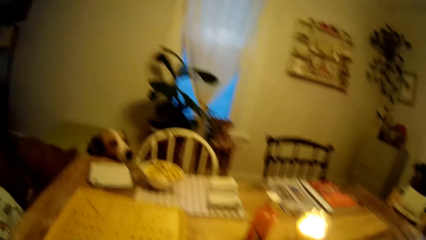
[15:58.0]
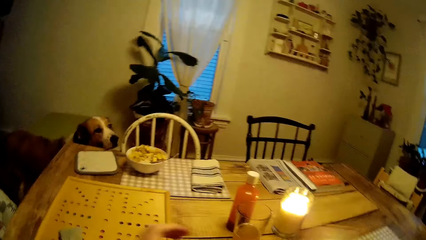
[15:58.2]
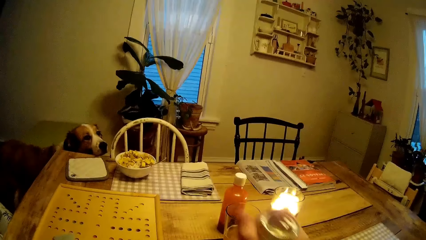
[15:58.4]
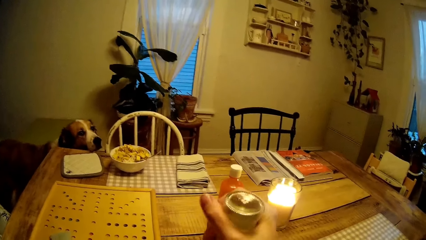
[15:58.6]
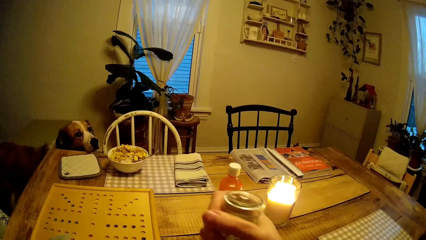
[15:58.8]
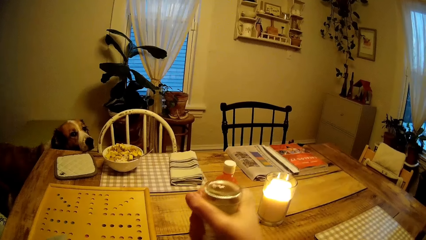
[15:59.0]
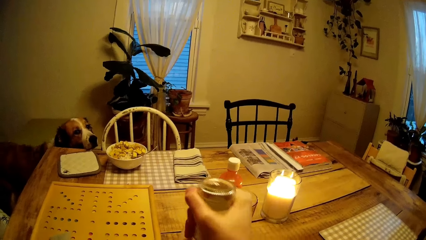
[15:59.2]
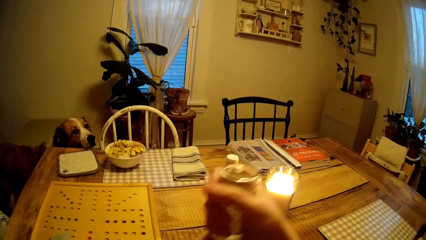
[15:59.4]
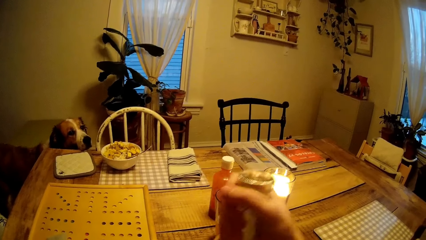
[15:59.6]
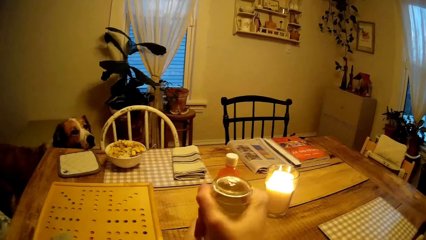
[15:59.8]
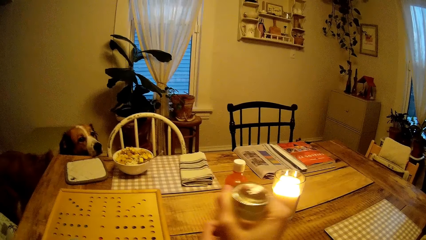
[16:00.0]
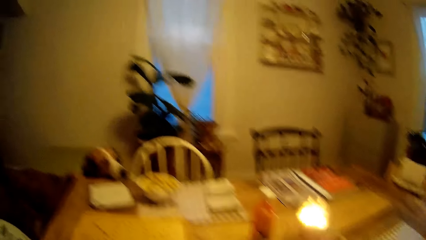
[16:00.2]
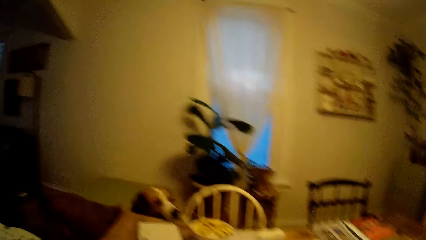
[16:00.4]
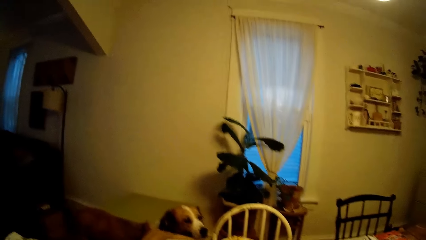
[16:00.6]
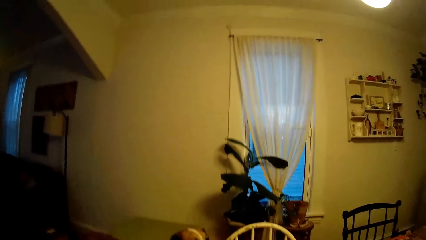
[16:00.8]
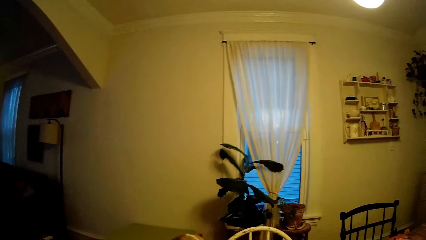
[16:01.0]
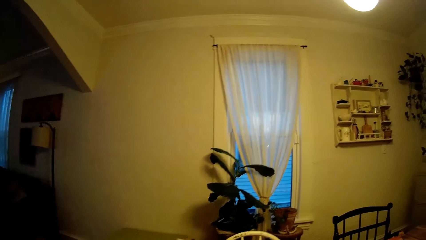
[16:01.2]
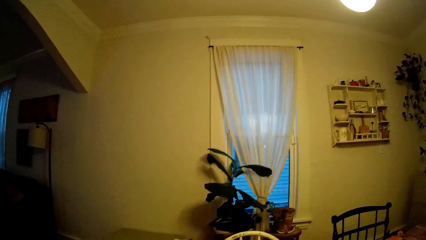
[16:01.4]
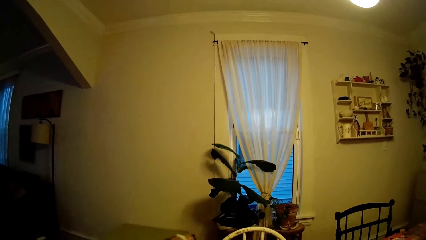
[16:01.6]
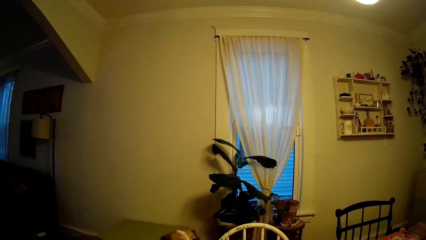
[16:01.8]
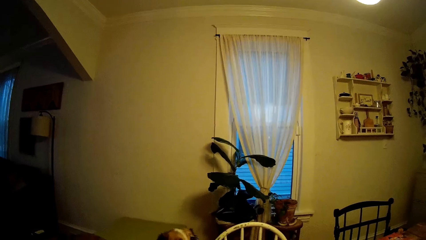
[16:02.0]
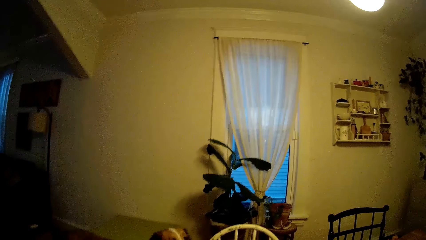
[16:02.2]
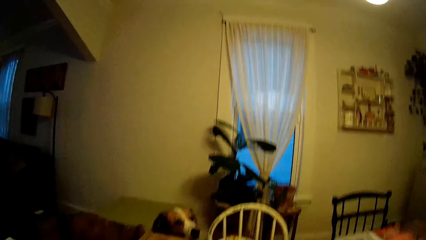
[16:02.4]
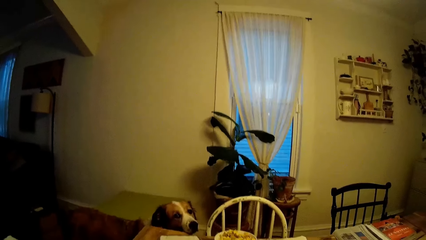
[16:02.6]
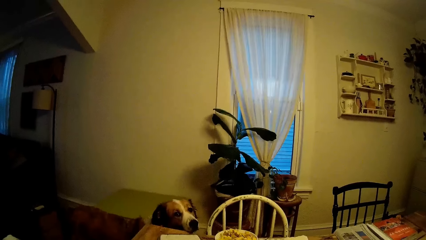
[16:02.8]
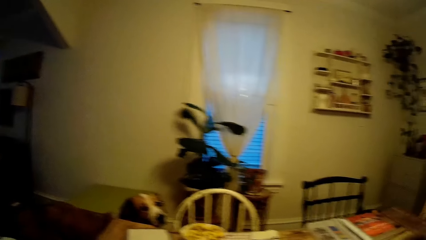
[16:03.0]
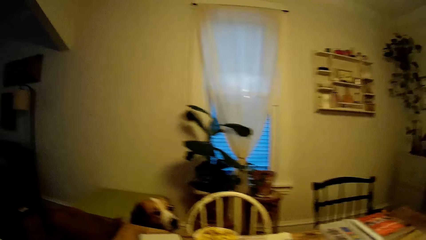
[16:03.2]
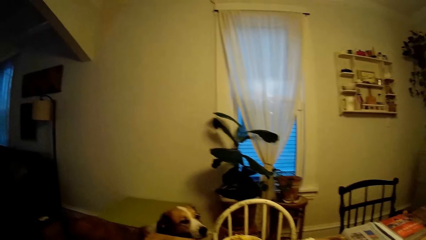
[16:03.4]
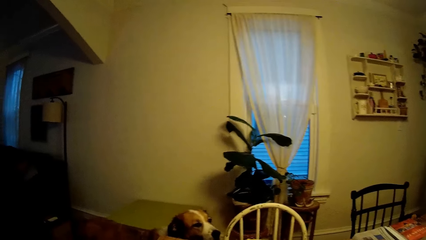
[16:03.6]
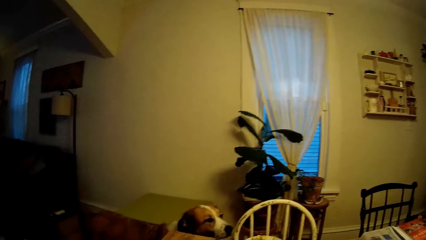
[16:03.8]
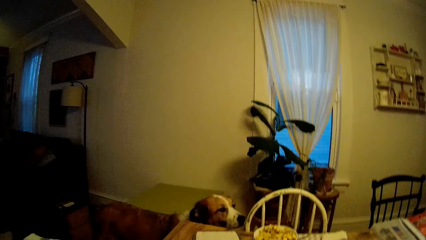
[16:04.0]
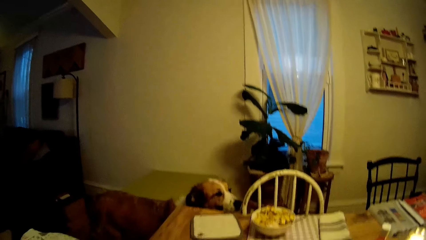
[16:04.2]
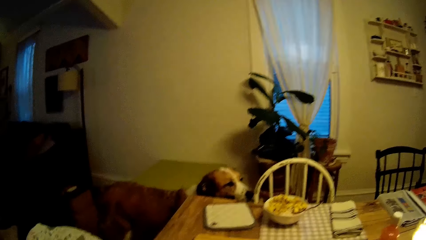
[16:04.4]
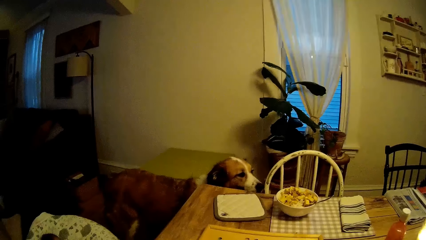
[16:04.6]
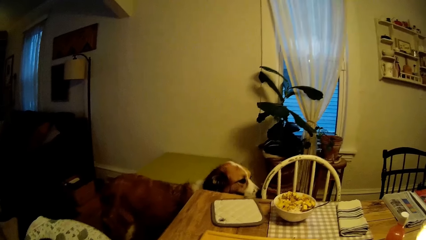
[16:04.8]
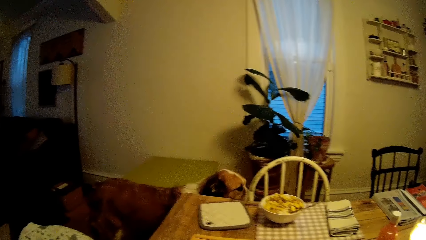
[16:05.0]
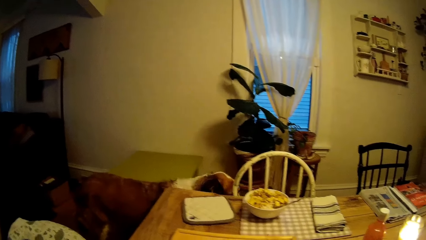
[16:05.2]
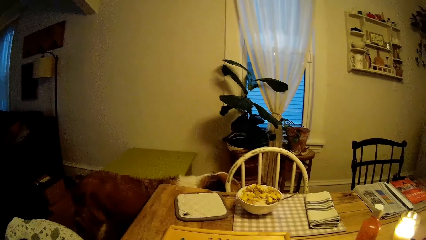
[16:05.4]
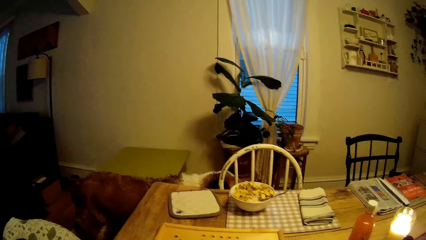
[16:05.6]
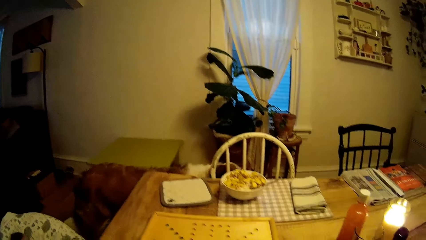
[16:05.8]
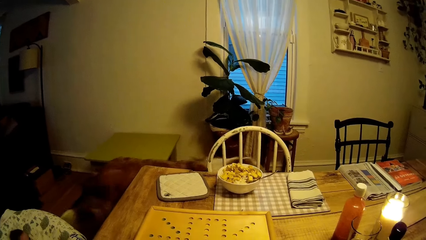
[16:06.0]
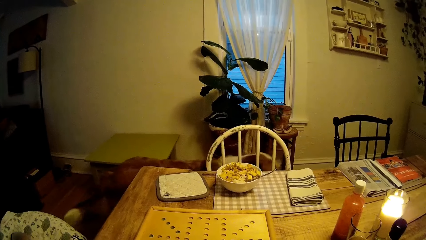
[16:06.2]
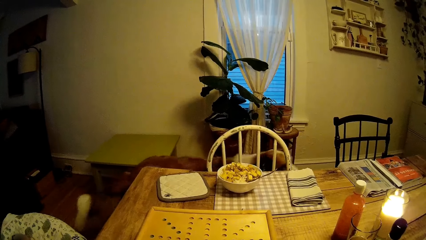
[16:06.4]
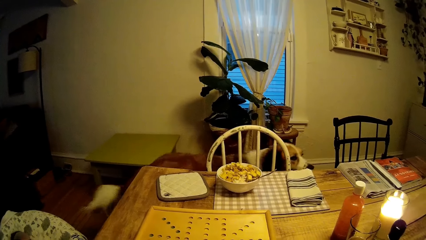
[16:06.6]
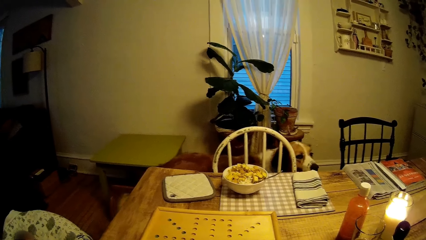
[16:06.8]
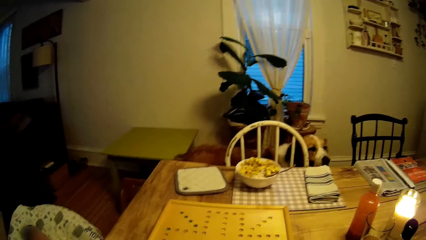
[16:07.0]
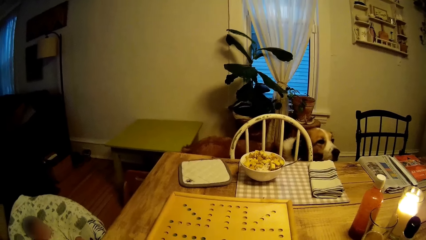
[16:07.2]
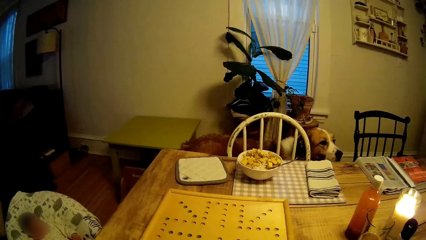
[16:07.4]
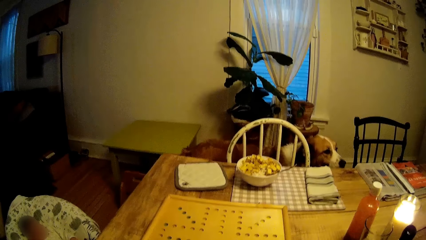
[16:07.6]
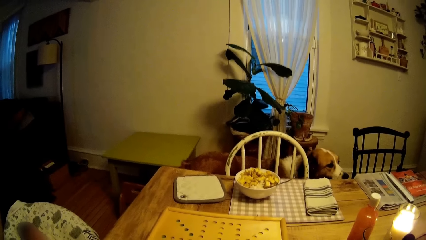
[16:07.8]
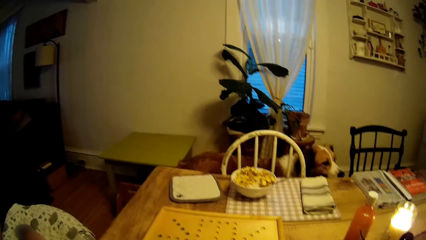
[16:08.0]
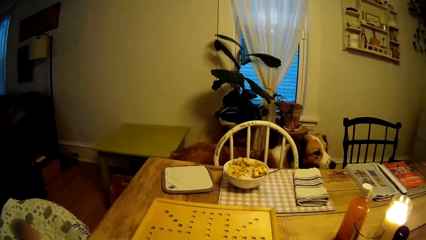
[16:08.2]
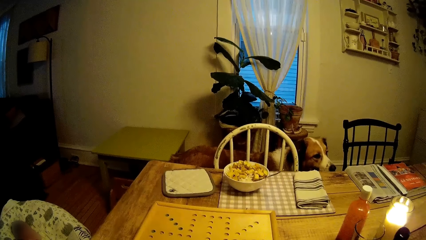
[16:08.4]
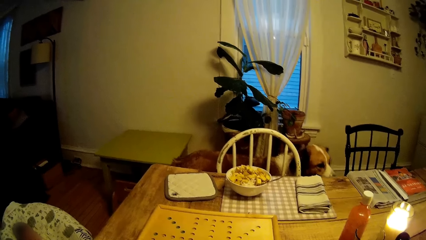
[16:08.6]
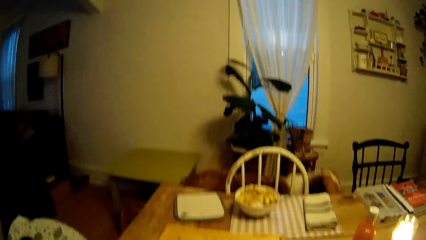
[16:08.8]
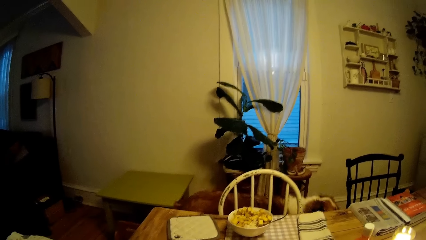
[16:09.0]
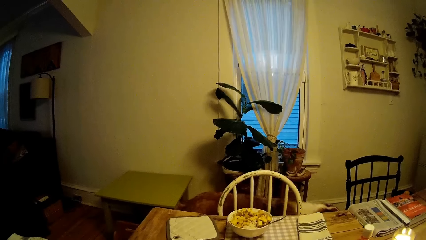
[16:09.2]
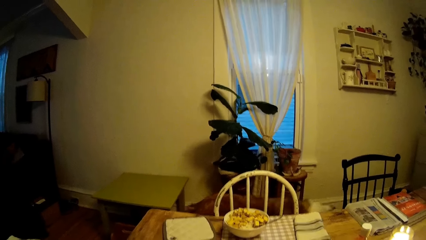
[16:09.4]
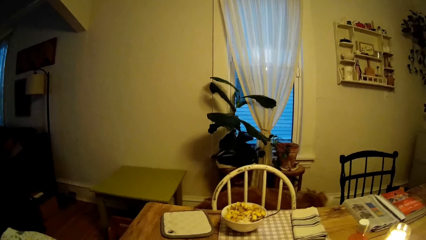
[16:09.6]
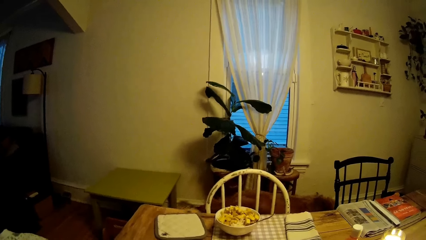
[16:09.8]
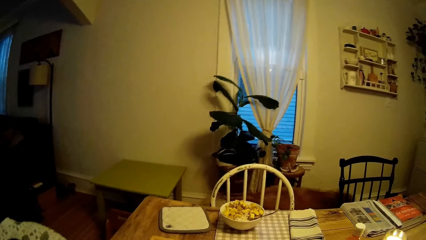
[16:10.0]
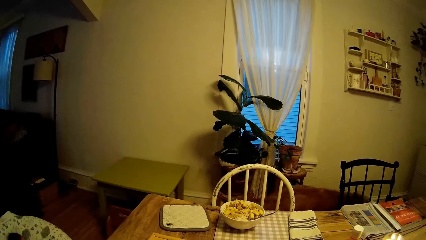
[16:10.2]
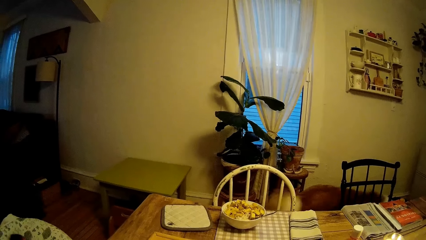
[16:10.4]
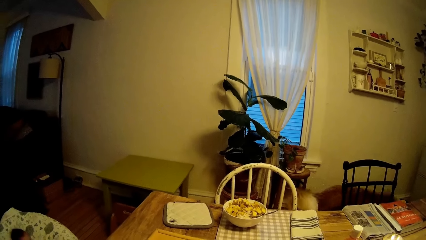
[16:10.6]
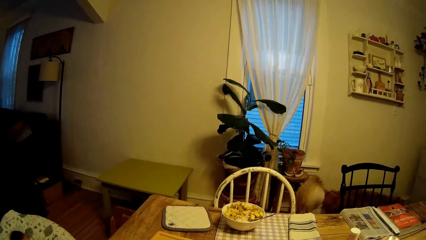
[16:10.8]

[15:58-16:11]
The camera wearer examines the aerosol bottle in her hands. She rotates the chili bottle. A dog walks beside the dining table.
